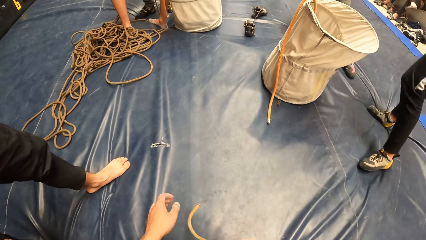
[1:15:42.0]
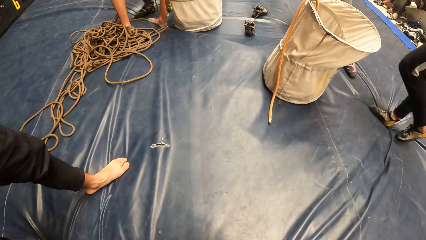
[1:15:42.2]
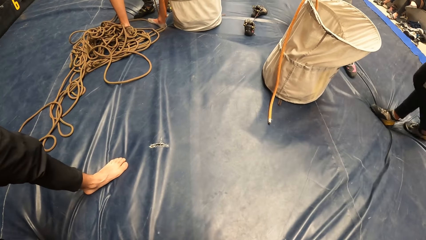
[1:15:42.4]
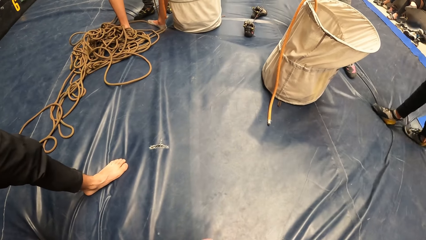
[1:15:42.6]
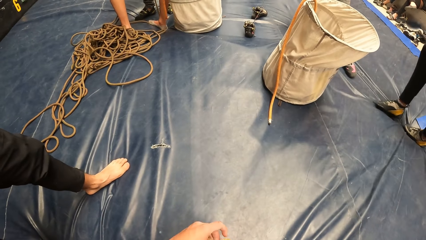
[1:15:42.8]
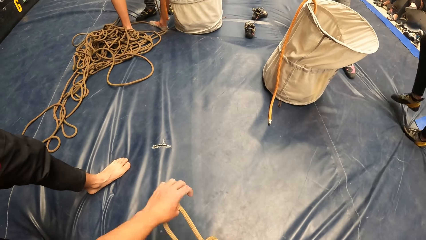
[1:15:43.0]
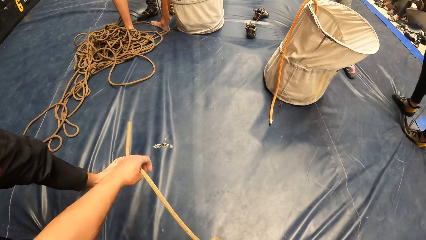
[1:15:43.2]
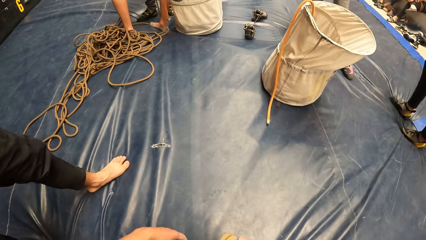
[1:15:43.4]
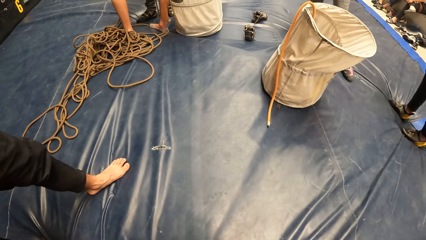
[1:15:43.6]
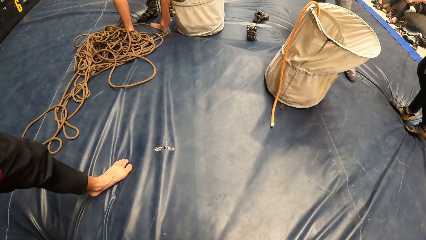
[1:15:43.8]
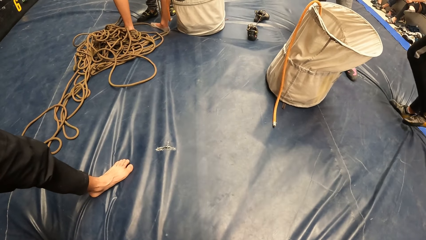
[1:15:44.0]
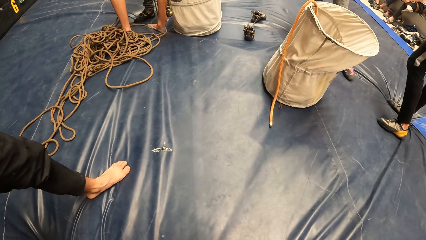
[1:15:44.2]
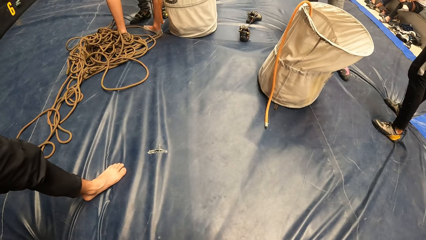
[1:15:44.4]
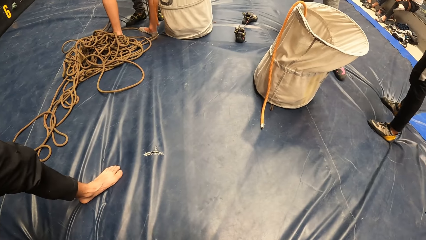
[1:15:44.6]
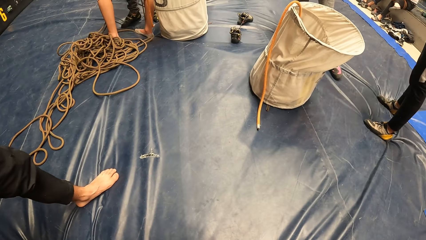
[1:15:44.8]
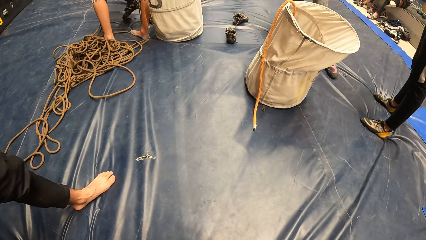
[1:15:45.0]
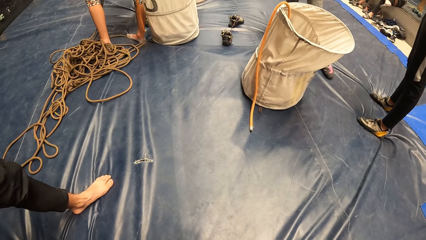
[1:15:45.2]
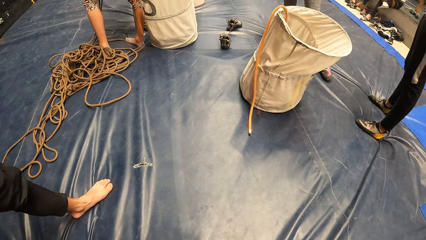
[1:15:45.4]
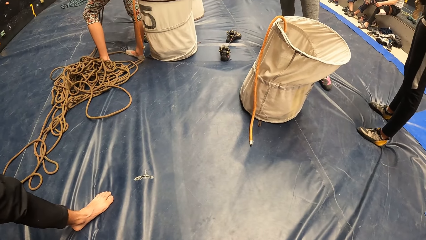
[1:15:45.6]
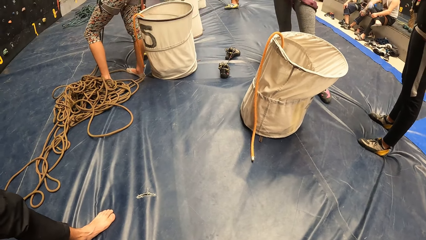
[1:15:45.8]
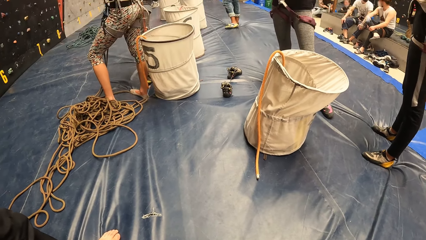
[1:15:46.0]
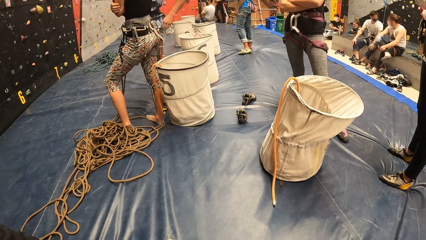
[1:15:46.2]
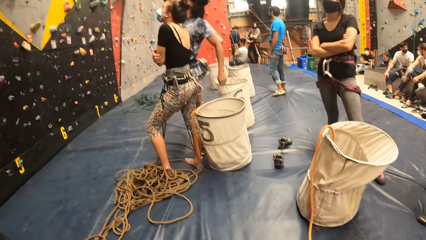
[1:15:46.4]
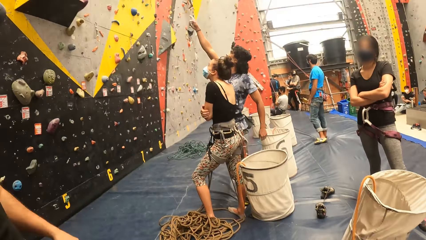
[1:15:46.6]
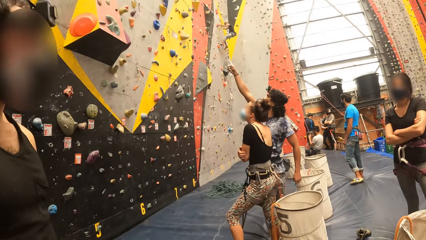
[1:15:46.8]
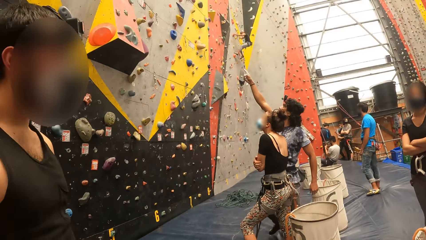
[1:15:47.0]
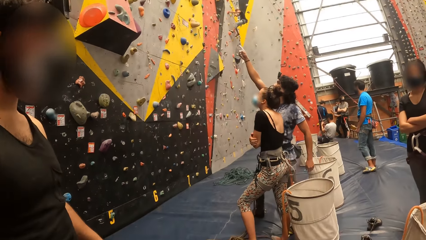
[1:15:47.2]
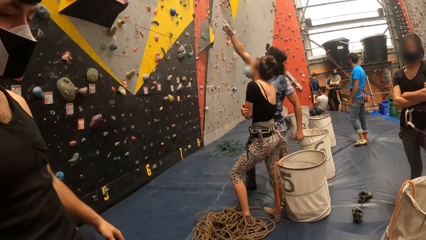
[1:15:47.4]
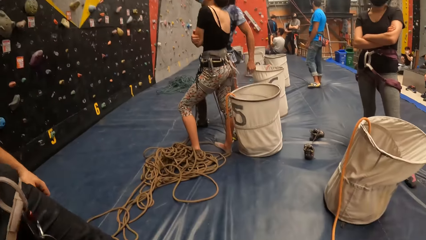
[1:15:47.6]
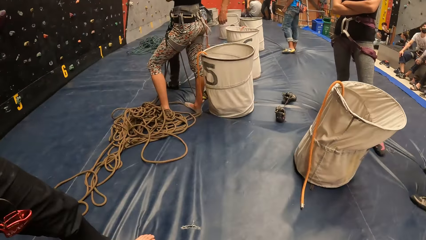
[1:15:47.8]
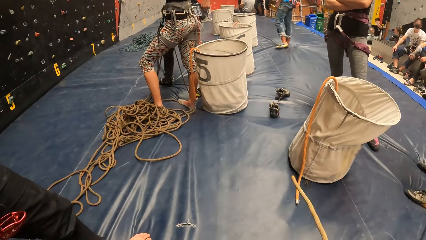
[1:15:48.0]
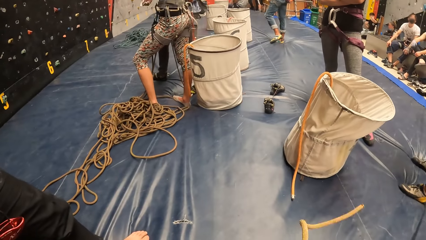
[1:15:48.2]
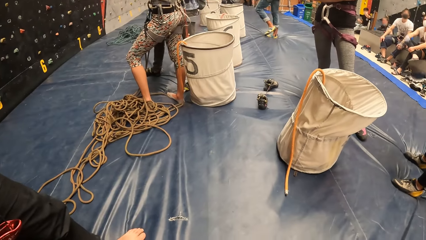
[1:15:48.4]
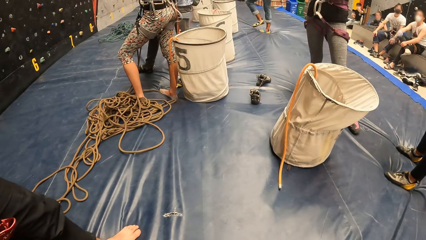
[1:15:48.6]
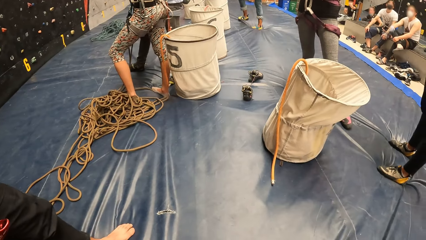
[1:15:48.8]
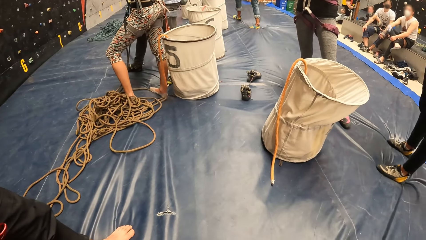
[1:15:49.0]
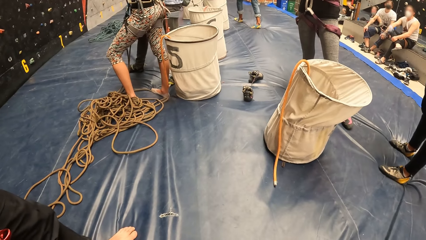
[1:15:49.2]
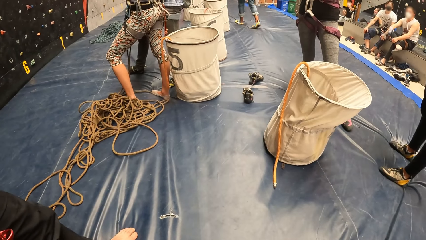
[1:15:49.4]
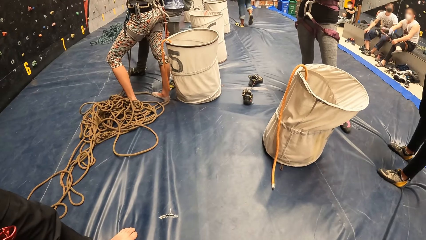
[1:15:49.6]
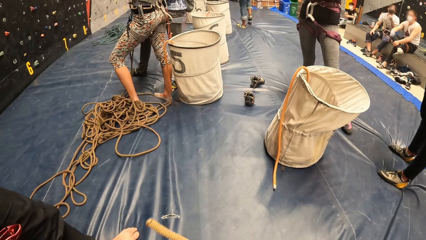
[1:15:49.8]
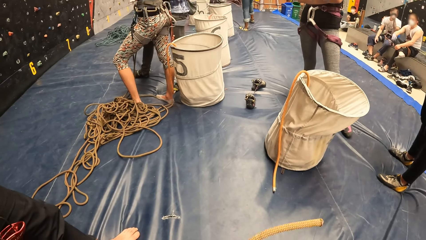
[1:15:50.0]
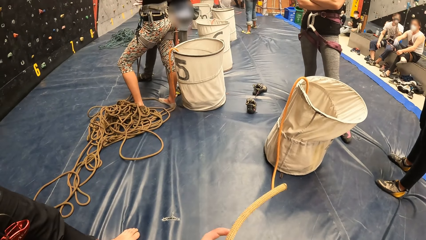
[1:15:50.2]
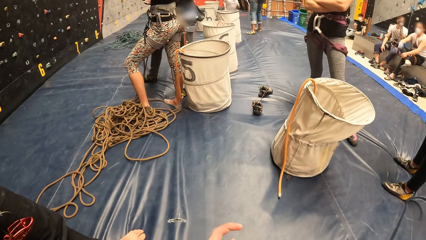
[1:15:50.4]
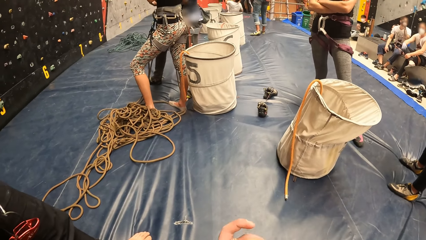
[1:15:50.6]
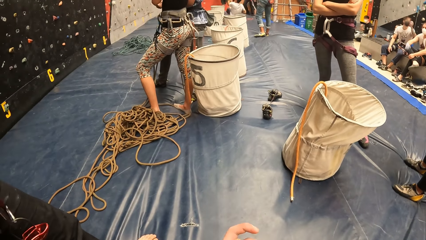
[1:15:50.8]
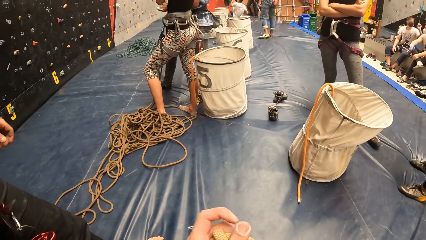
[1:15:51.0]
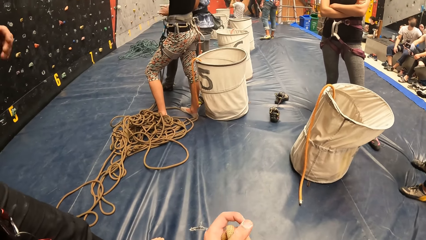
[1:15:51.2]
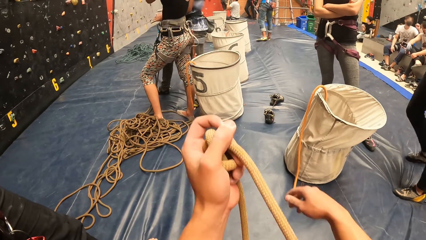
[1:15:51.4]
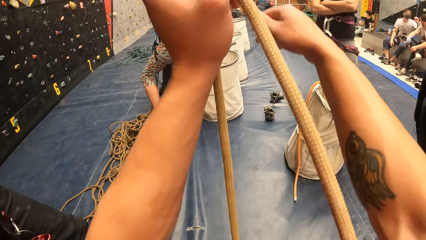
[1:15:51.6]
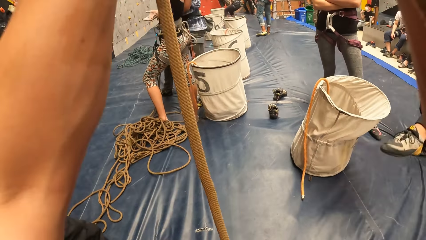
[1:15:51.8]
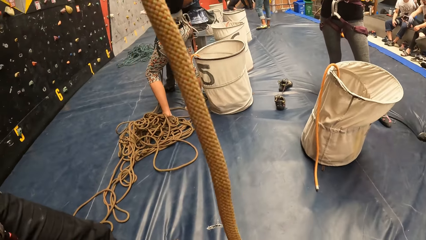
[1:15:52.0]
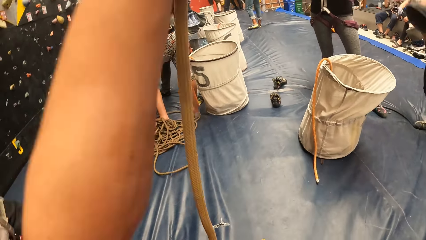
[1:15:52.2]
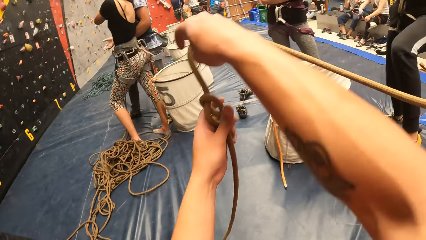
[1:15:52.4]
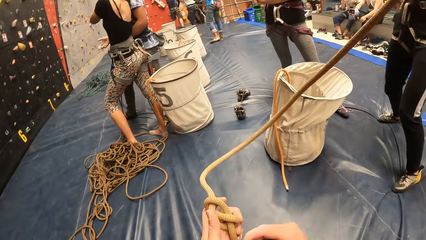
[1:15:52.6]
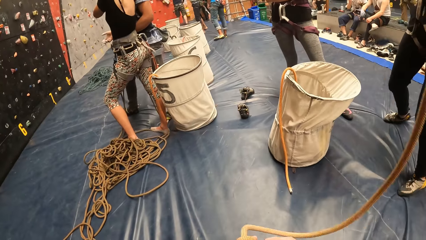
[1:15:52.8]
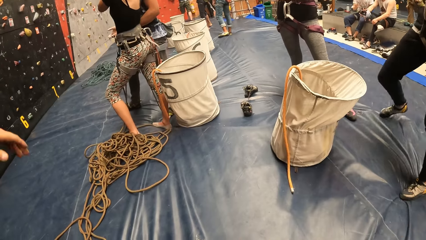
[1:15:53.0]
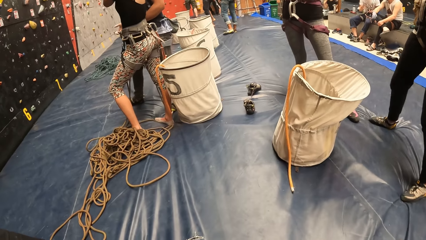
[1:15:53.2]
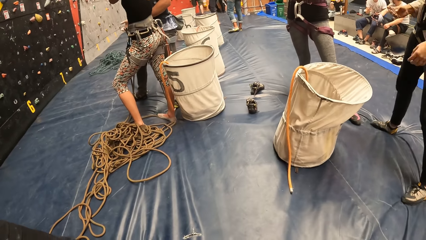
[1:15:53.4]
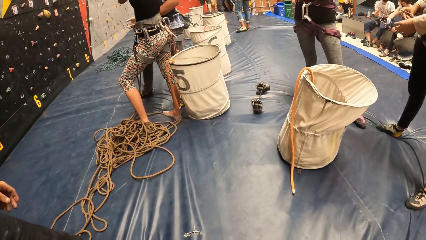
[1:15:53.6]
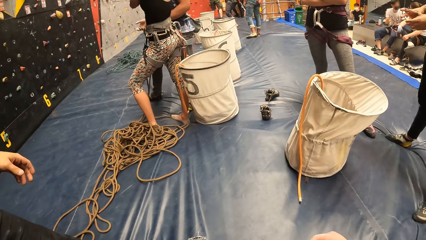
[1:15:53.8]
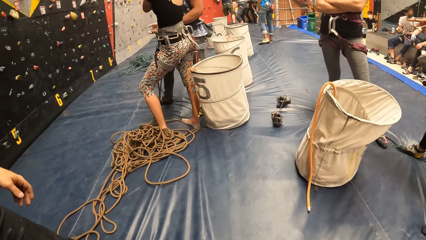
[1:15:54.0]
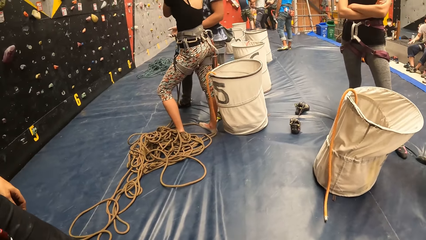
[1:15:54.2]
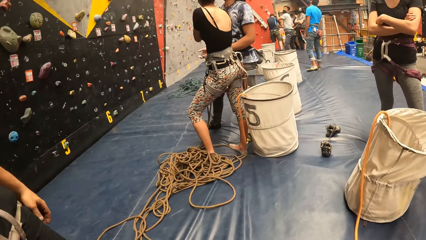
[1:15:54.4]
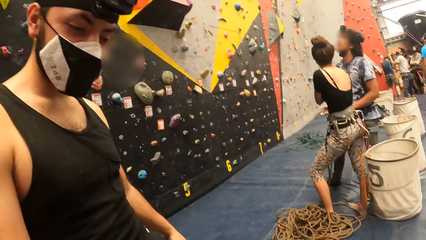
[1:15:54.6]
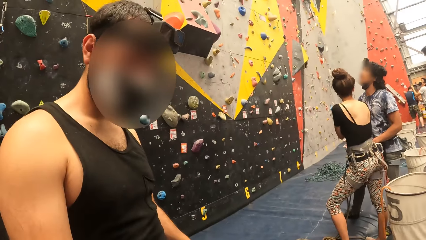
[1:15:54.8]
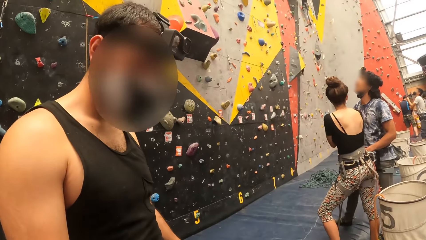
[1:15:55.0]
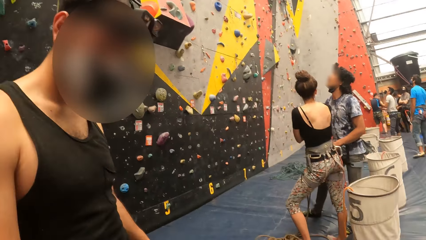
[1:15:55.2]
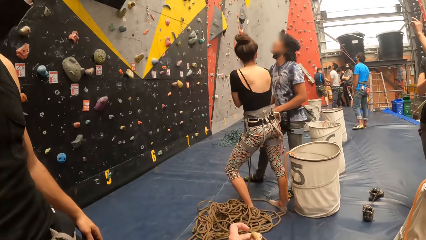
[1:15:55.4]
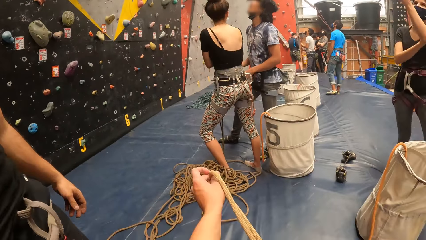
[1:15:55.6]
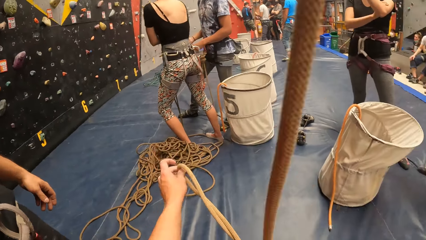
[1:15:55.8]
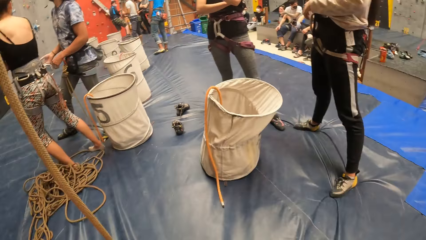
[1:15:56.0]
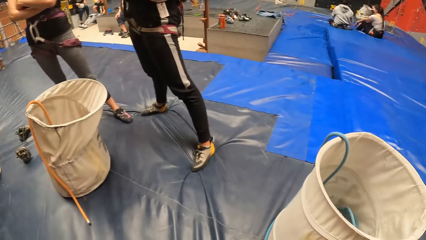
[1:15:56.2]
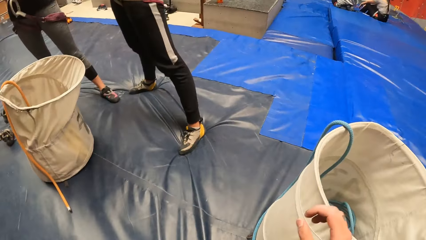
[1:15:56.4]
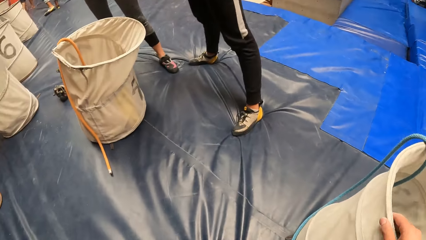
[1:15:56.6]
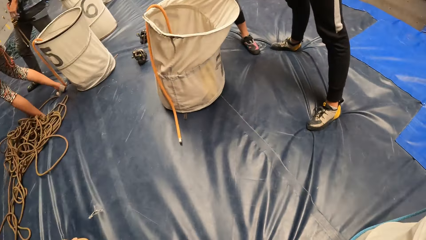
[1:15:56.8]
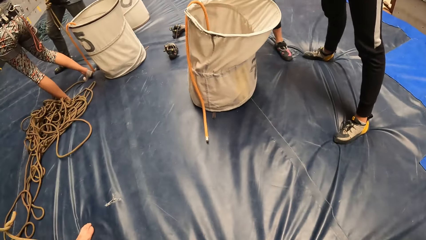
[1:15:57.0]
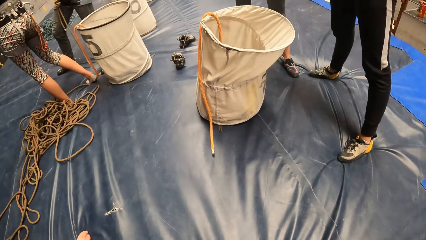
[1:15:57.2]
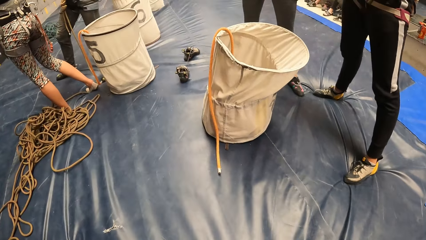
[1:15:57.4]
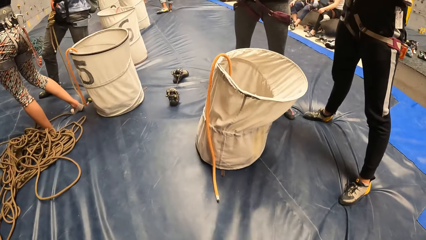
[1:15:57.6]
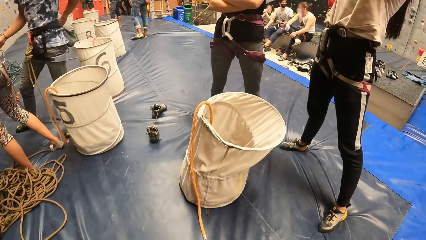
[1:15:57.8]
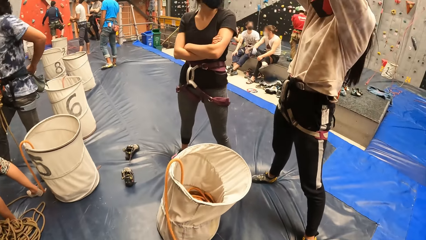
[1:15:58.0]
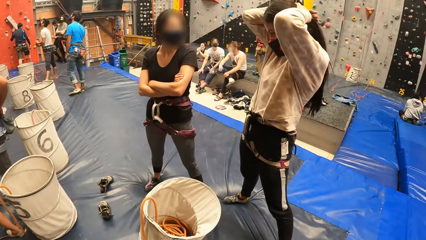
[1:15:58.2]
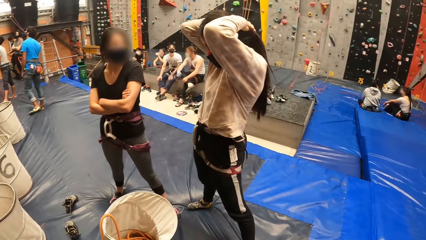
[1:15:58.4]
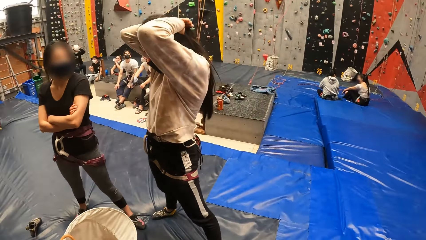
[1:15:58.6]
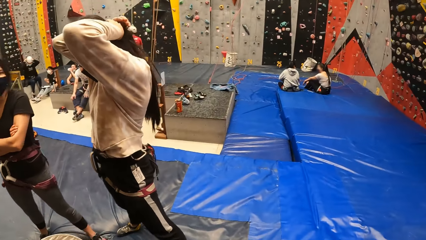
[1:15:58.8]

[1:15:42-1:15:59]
The camera wearer pulls ropes. They adjust the rope. They look around the room.
